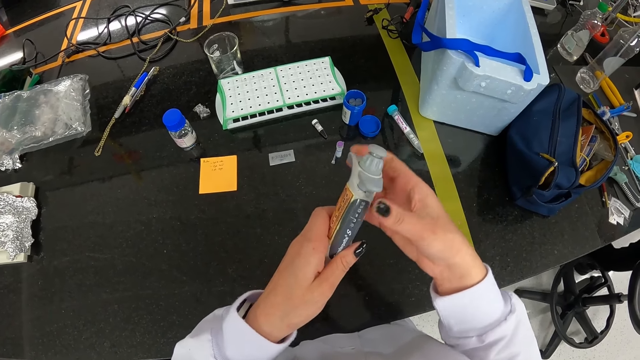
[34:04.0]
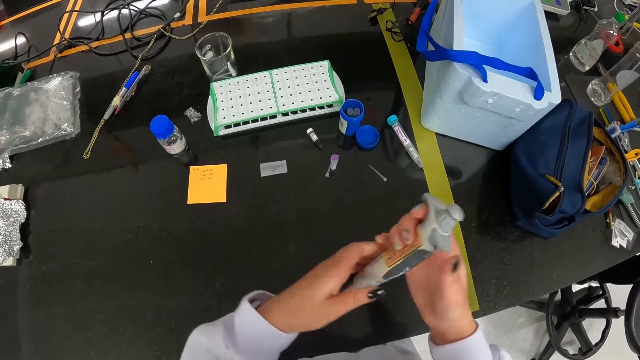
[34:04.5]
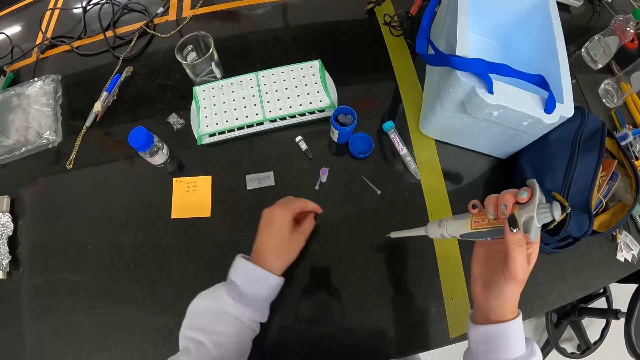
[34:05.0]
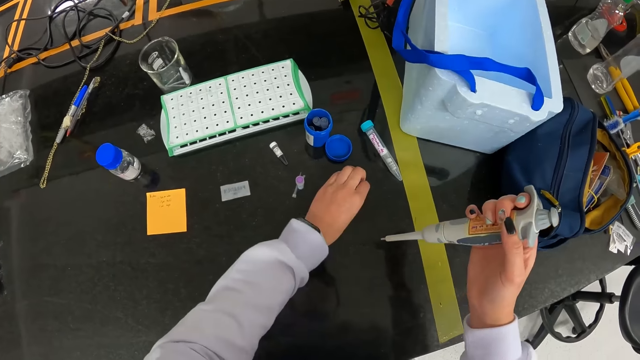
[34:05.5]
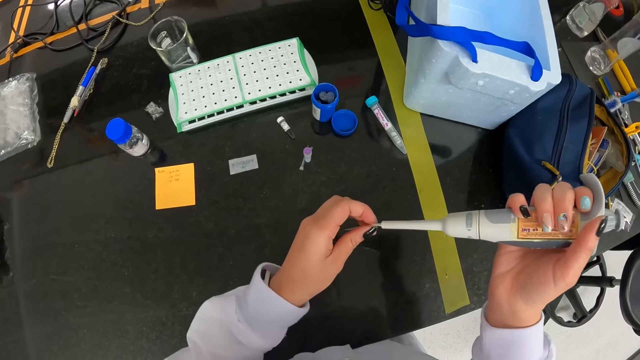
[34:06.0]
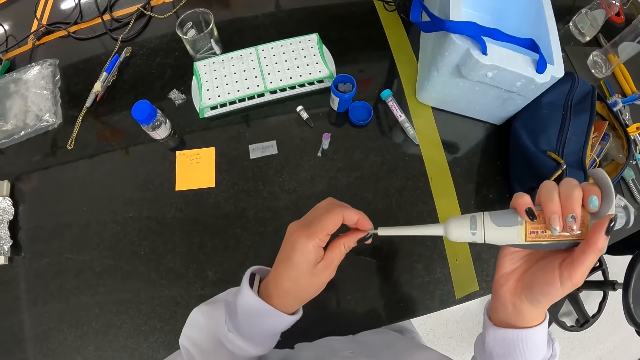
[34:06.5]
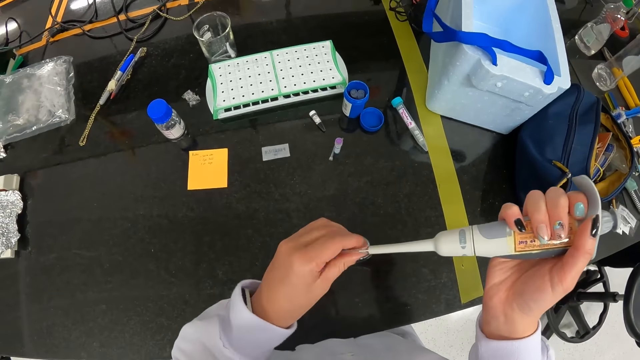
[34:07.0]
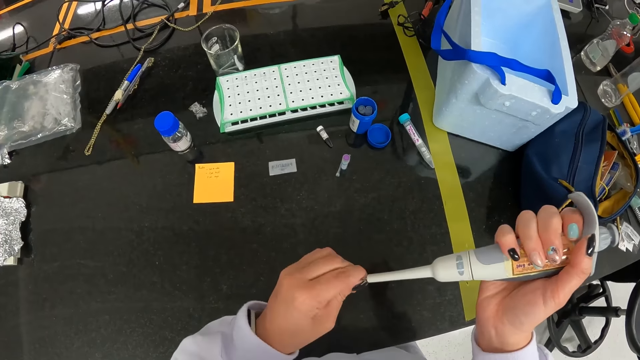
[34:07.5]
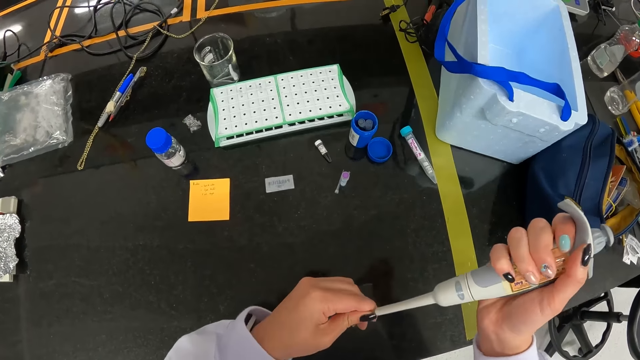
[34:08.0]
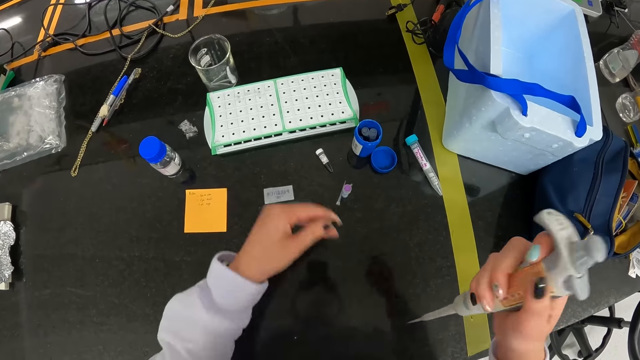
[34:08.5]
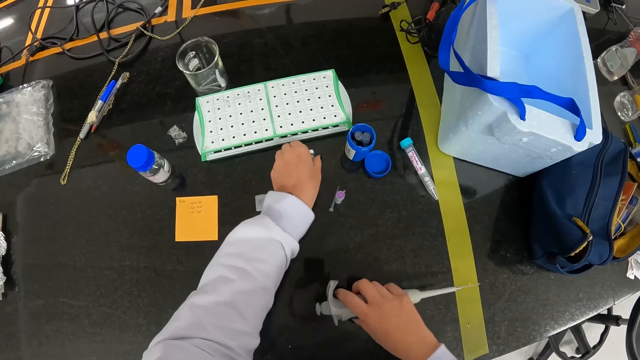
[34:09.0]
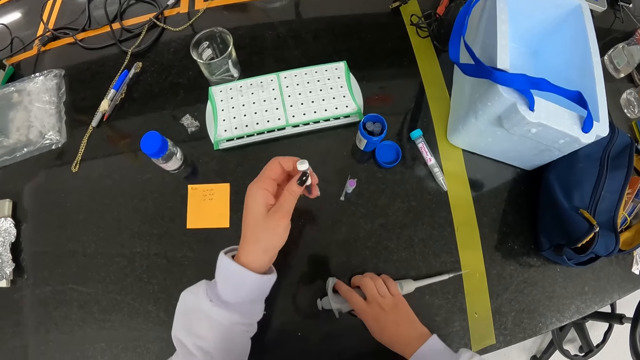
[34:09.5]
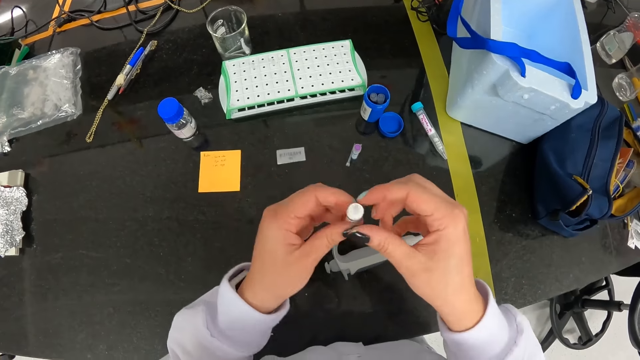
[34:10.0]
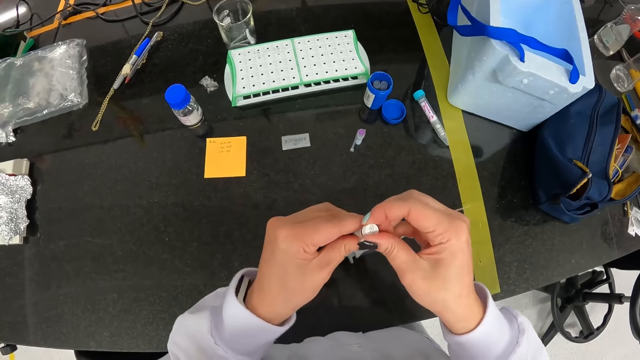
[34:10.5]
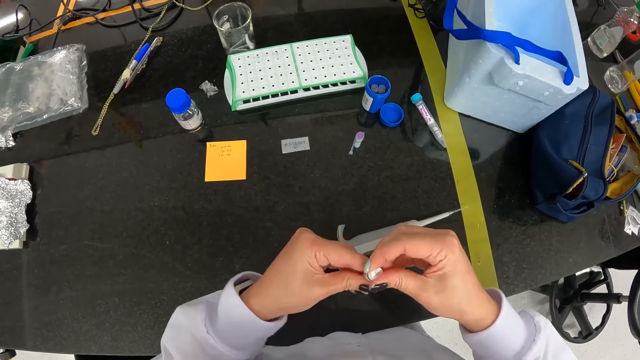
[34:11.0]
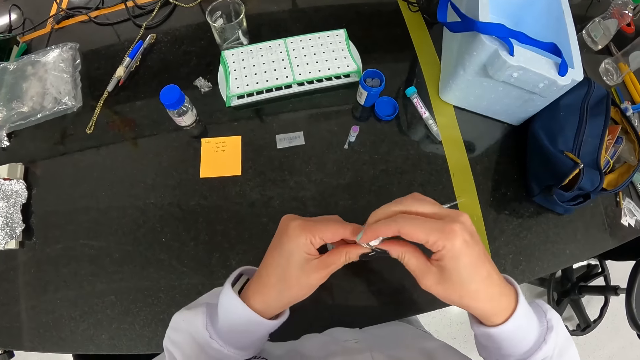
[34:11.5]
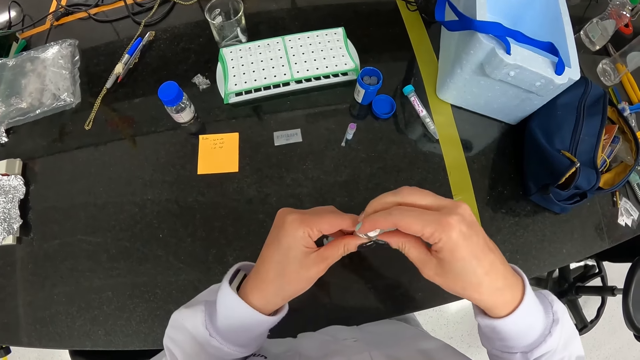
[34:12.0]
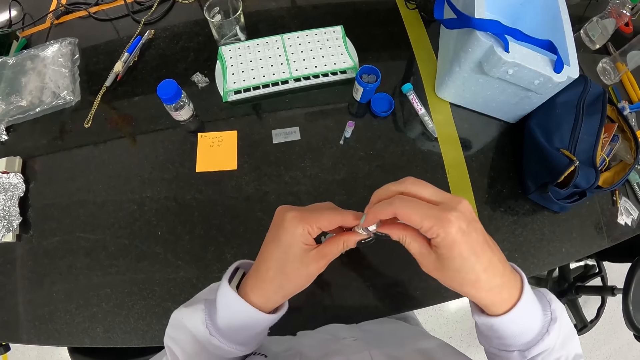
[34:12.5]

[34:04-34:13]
The camera wearer picks up a pipette tip on the table with her left hand. She attaches the pipette tip in her left hand to the micropipette in her right hand. She picks up the sample tube on the table with her left hand. She drops the micropipette on the table with her right hand. She opens the sample tube cover of the sample tube in her left hand with her right hand.

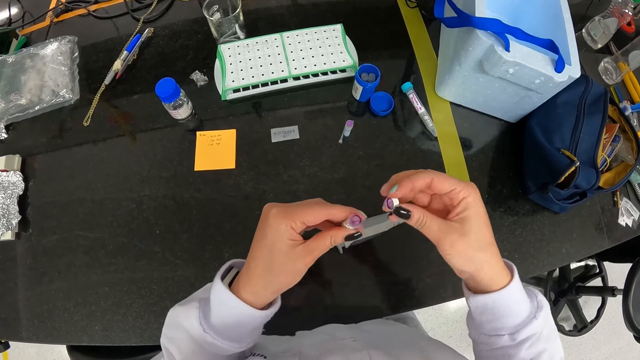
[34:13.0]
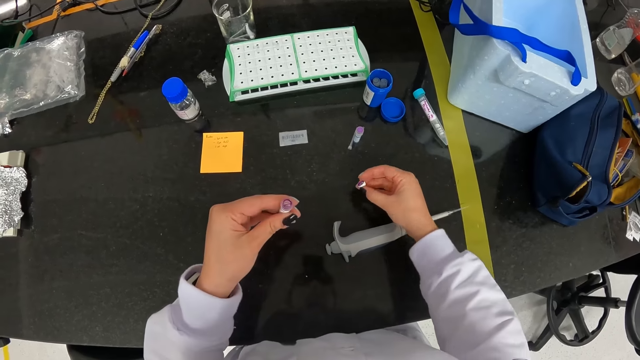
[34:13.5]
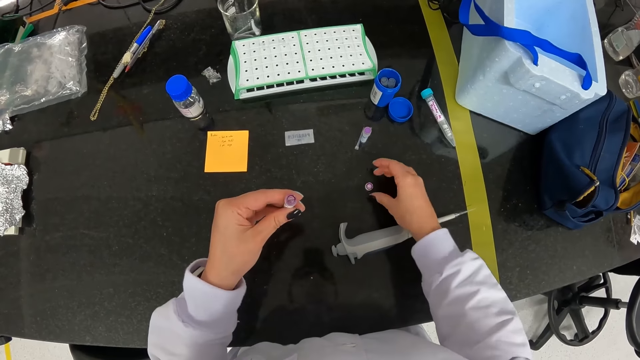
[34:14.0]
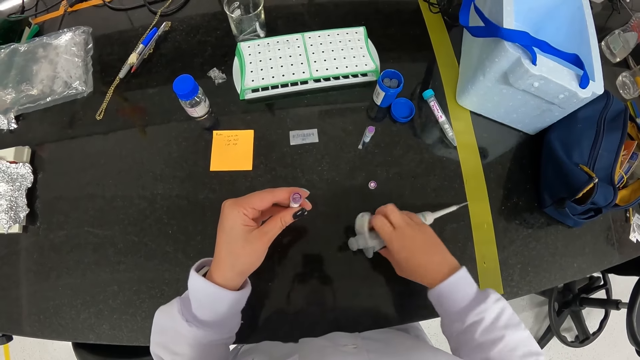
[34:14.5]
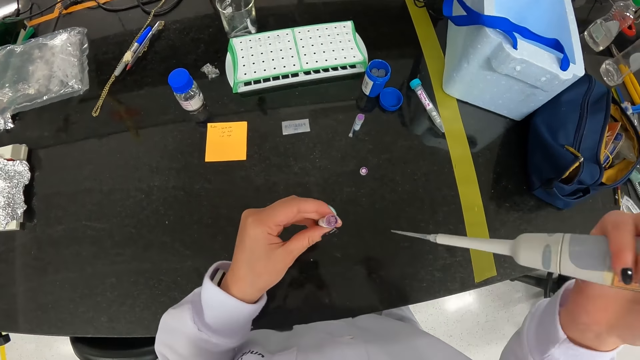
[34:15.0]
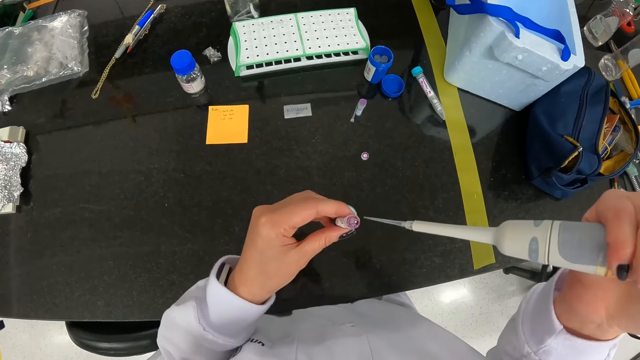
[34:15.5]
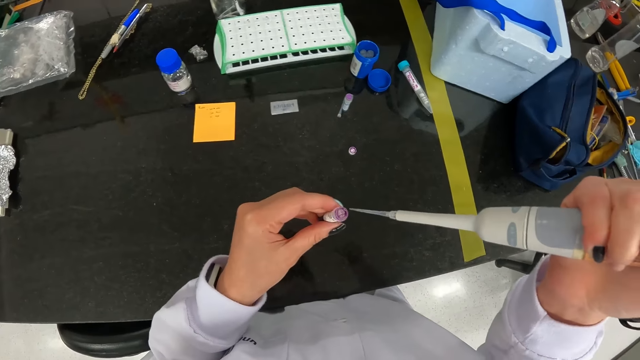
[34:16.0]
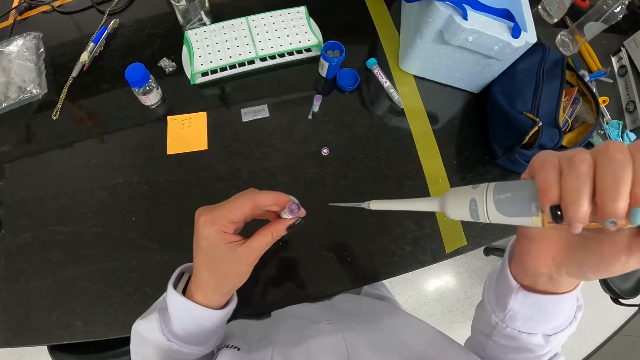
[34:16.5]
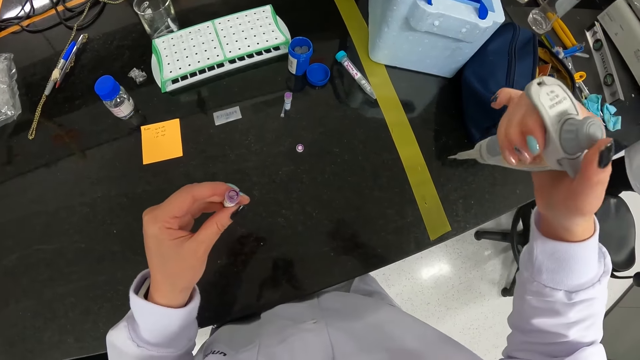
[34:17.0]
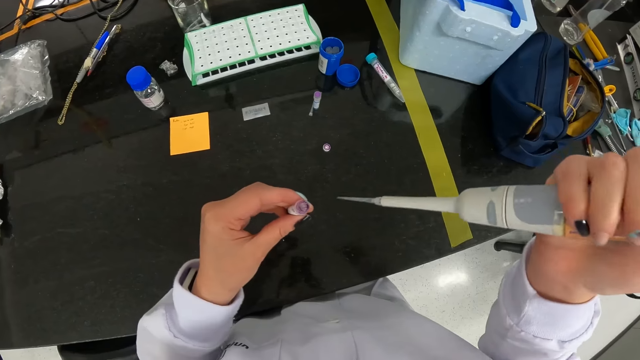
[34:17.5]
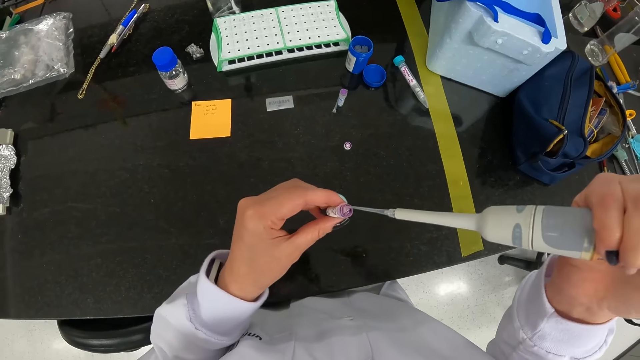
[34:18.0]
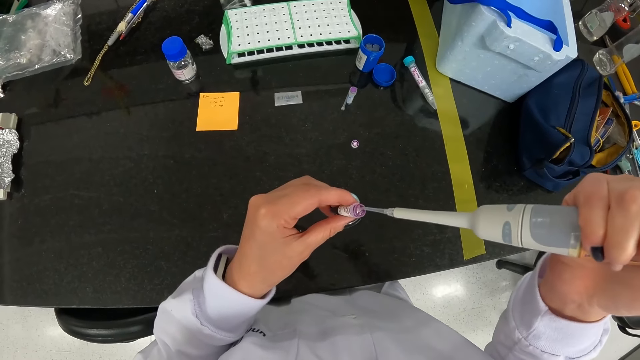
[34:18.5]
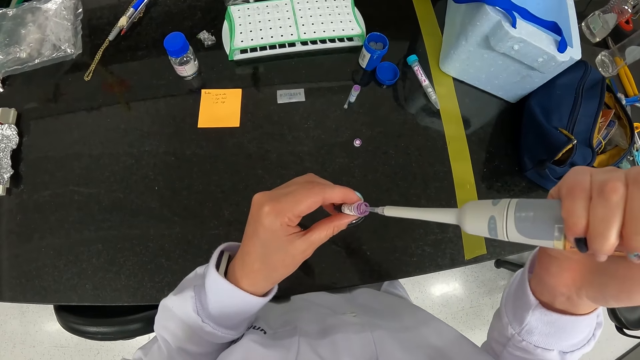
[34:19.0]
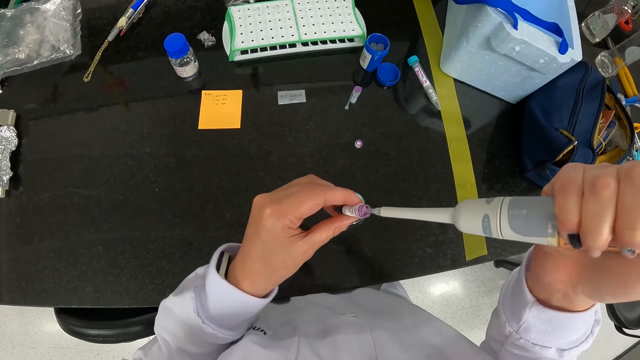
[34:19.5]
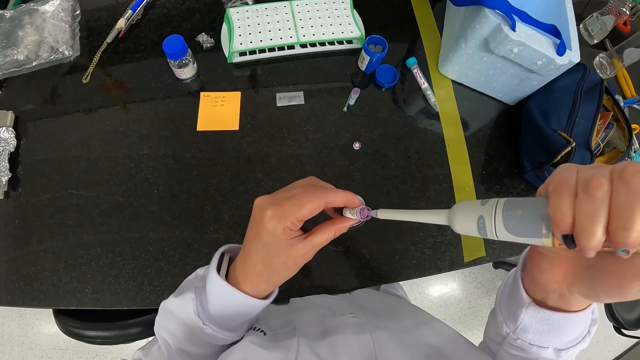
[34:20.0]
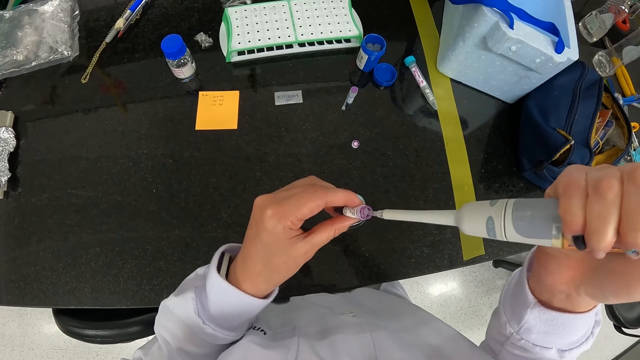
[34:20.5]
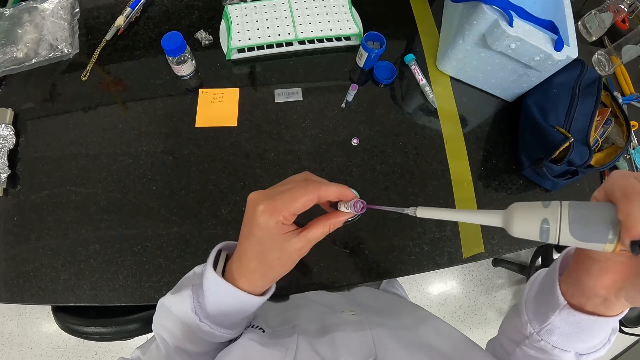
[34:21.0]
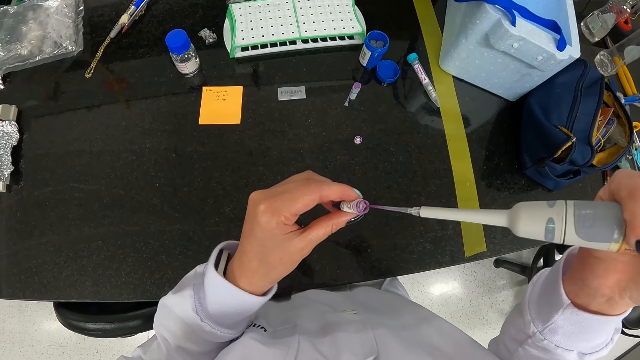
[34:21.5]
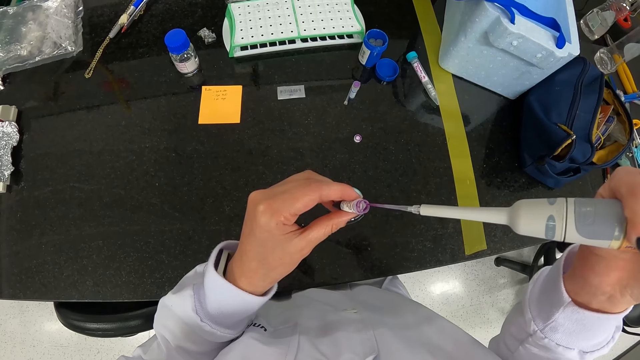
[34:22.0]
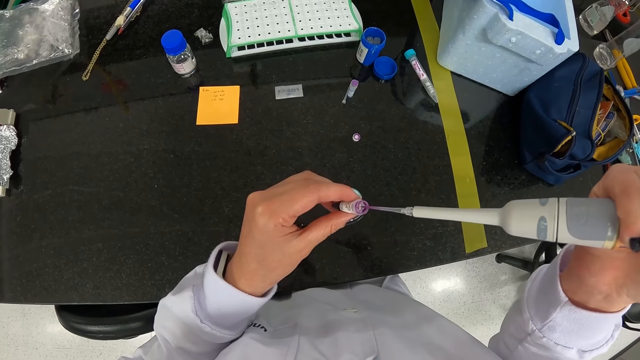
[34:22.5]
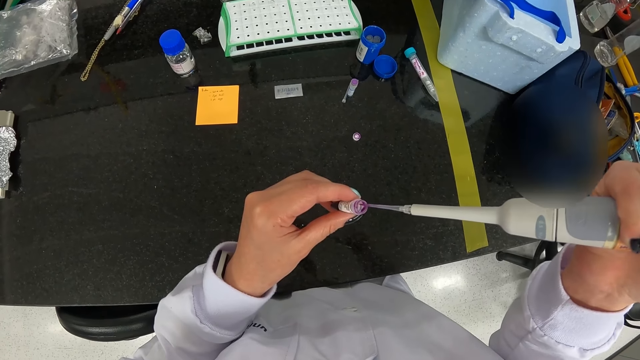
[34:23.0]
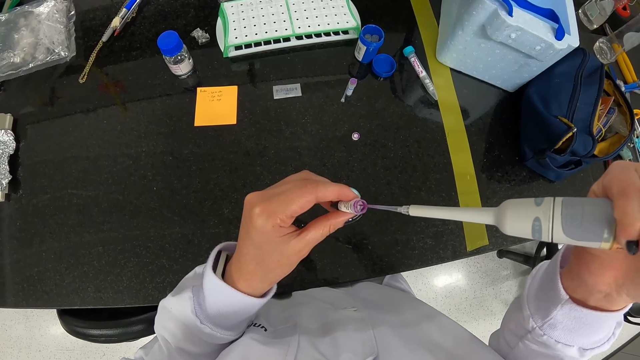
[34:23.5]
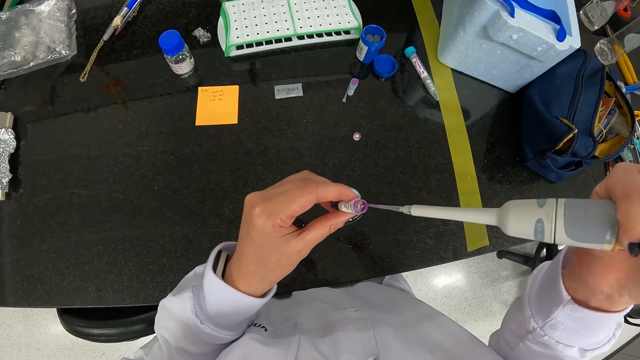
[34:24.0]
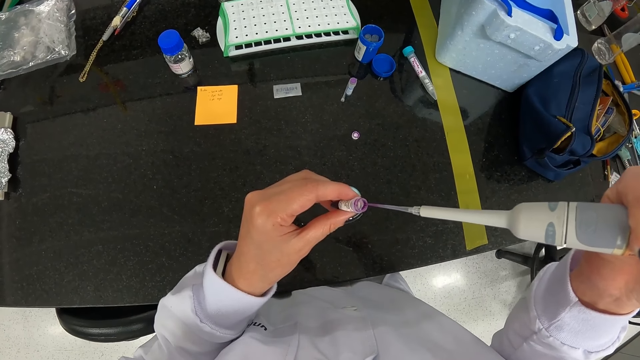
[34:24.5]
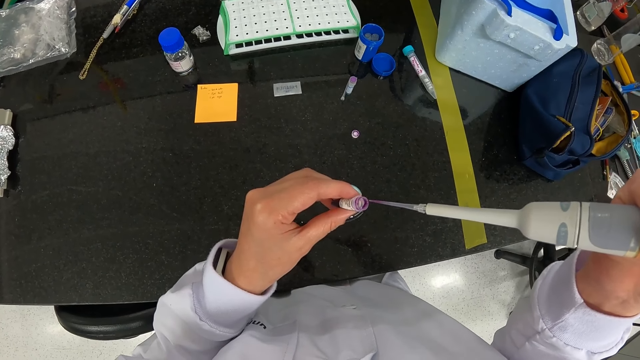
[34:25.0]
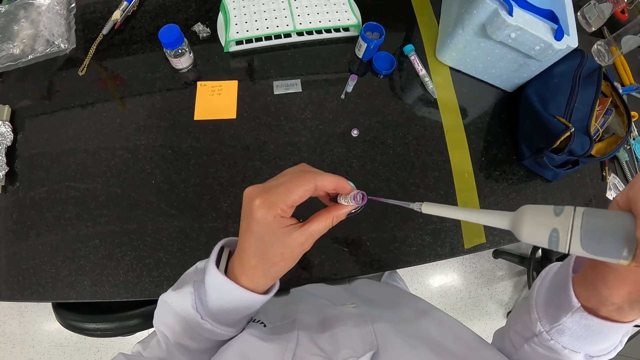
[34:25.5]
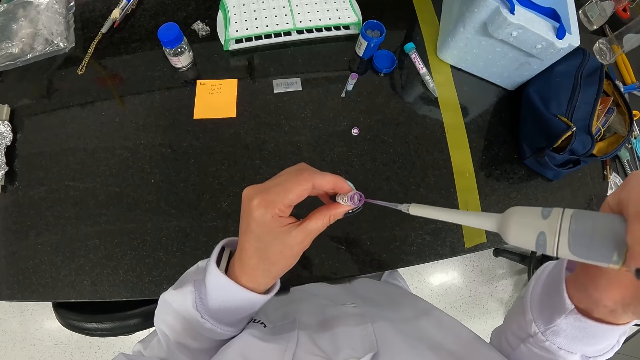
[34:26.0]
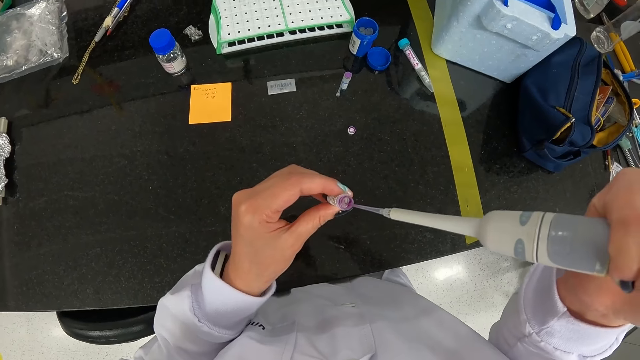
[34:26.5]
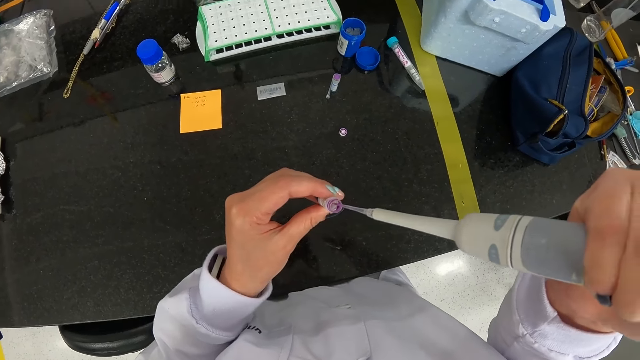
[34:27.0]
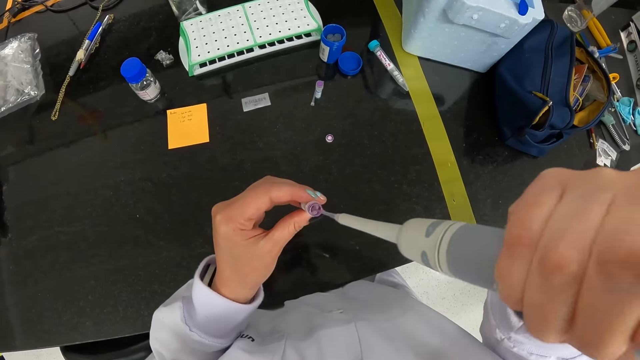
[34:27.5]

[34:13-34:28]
The camera wearer drops the sample tube cover on the table with her right hand. She picks up the micropipette on the table with her right hand. She extracts some liquid from the sample tube in her left hand with the micropipette in her right hand.
